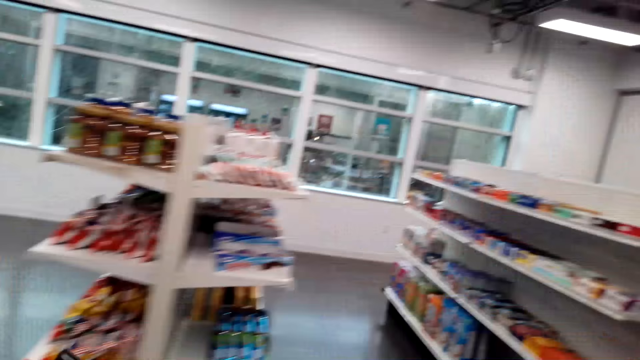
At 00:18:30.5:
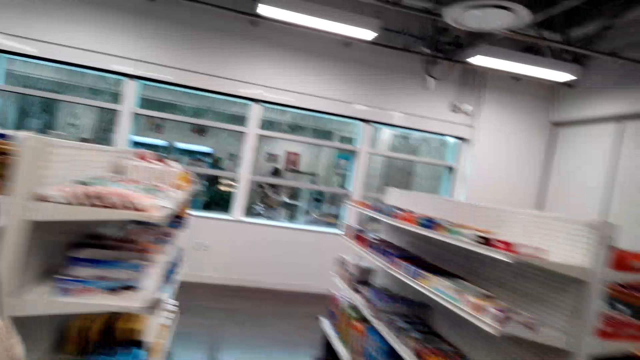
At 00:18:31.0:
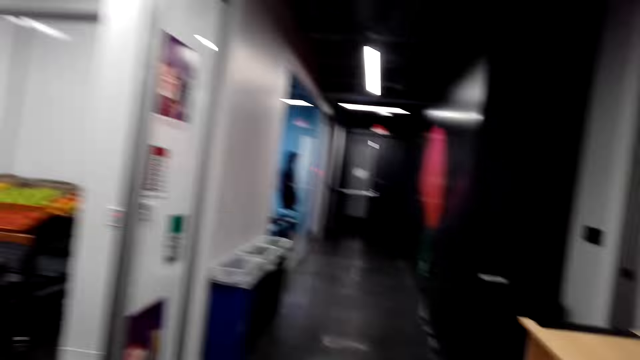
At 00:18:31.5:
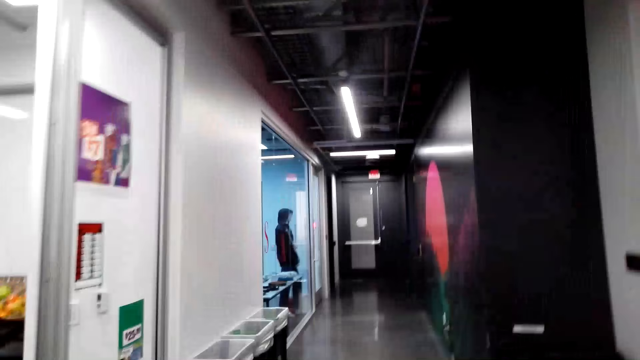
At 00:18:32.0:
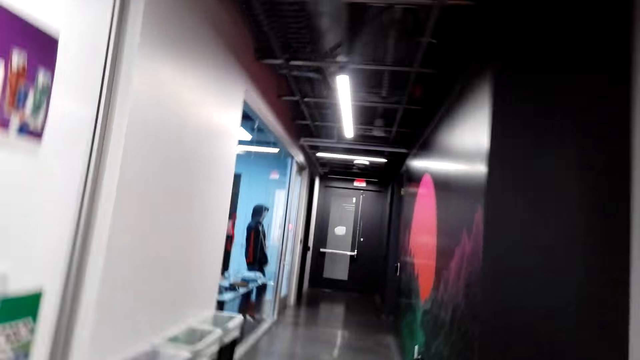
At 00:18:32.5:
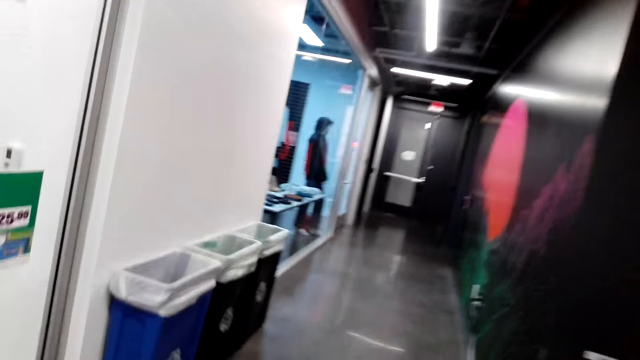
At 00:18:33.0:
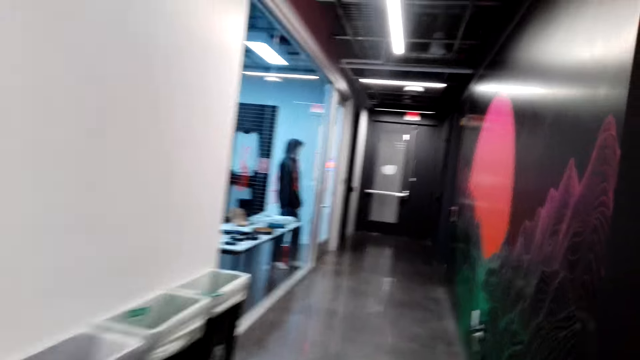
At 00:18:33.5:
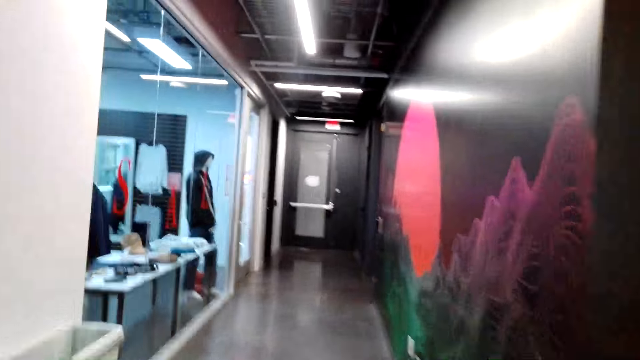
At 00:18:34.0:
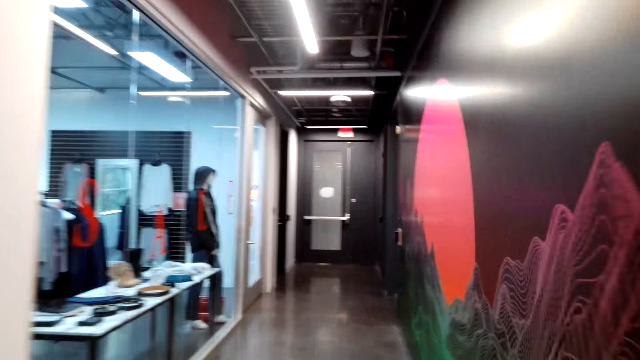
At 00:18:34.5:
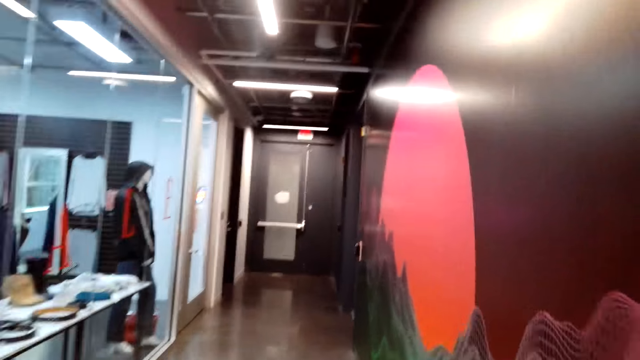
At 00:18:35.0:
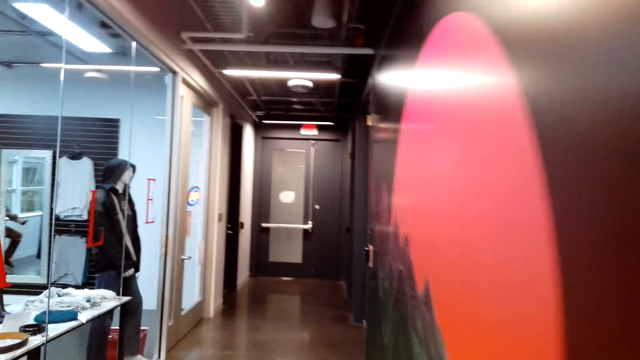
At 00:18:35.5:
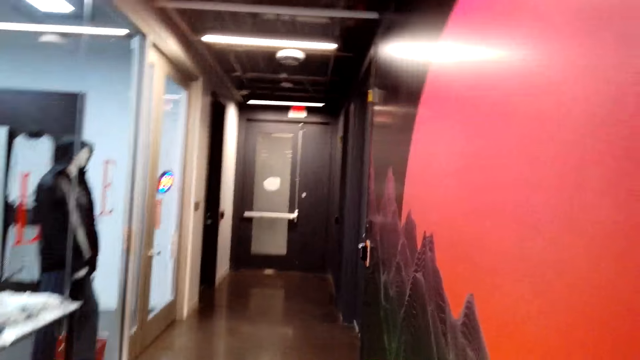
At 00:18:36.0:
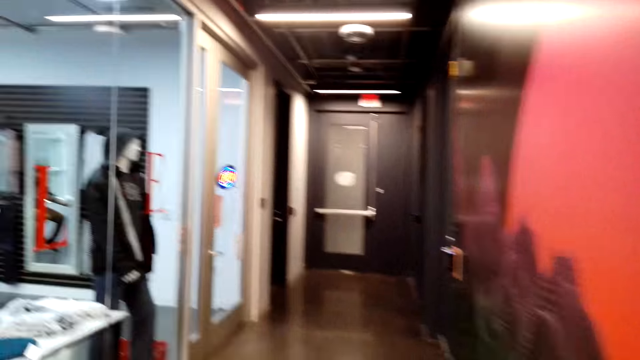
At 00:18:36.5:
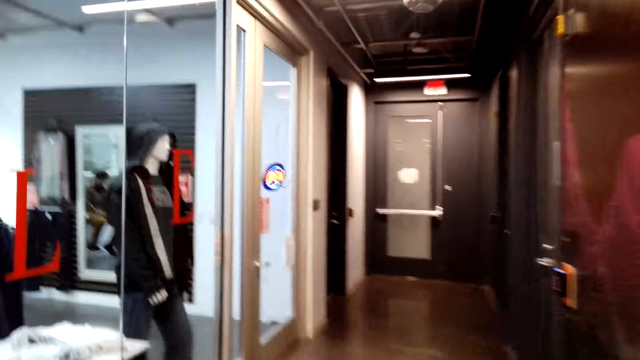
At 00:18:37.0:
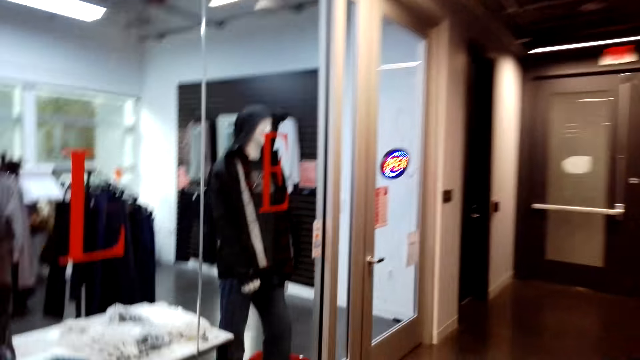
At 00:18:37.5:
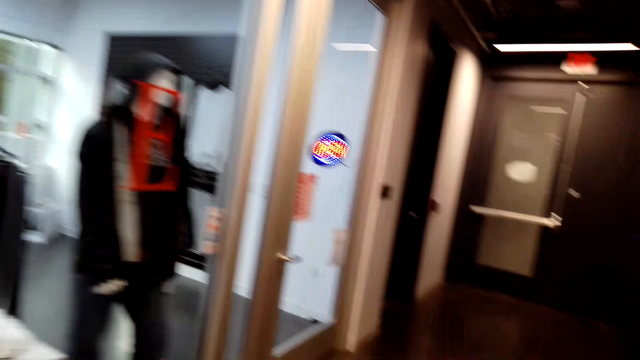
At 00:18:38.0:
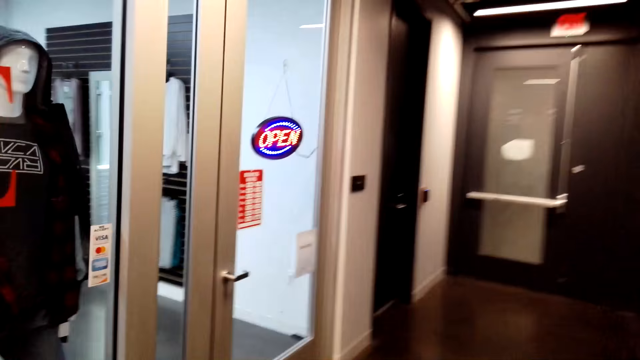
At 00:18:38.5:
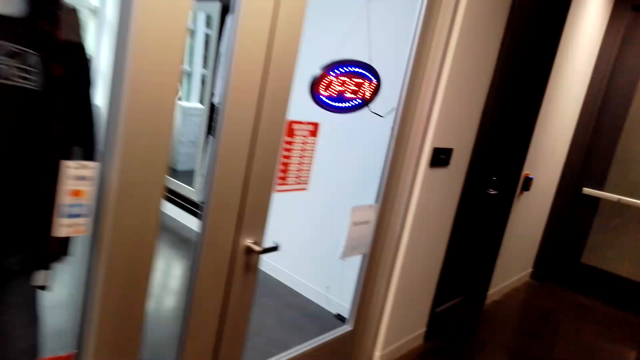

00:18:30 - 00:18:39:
The camera wearer talks with a lady. The lady walks around the store. The camera wearer walks around the mall.

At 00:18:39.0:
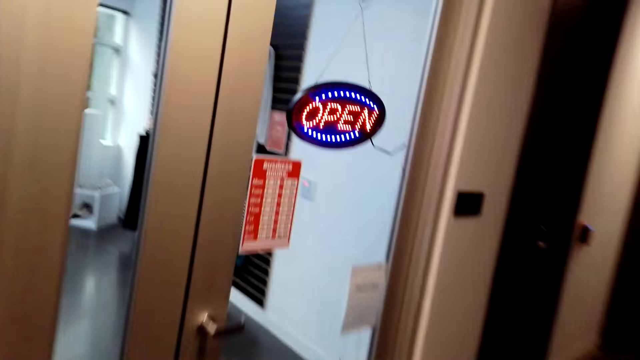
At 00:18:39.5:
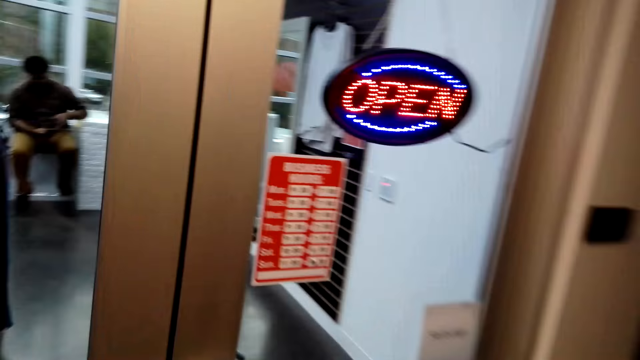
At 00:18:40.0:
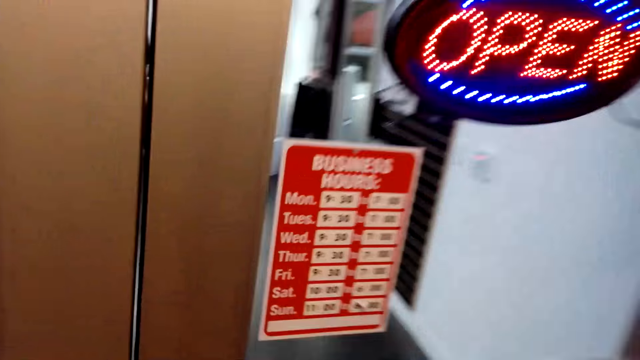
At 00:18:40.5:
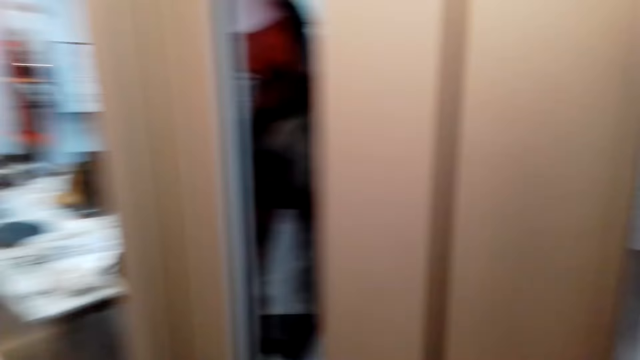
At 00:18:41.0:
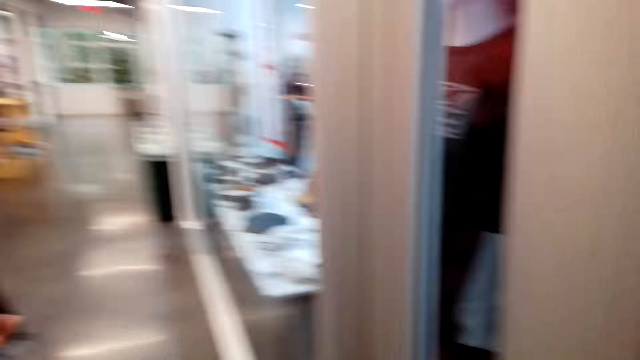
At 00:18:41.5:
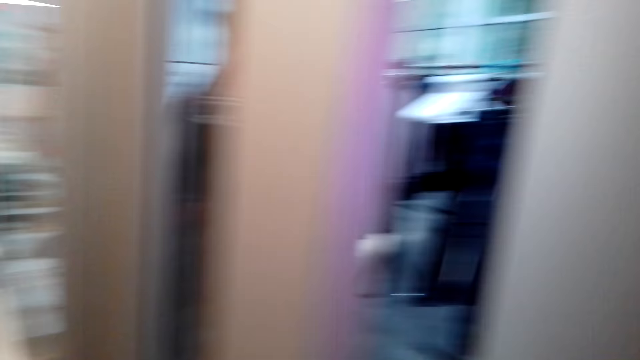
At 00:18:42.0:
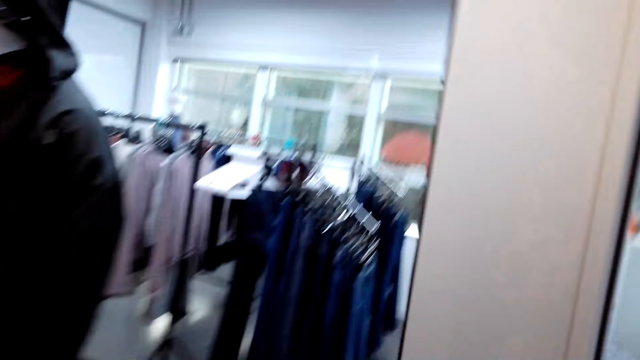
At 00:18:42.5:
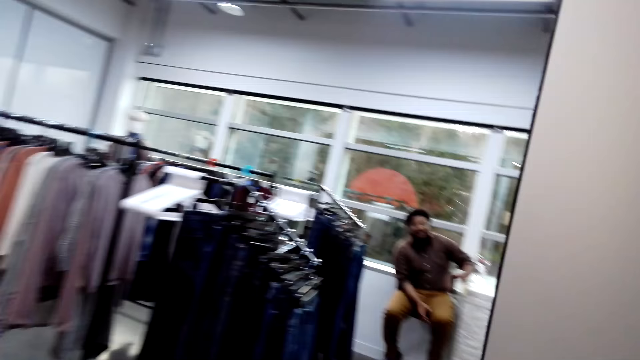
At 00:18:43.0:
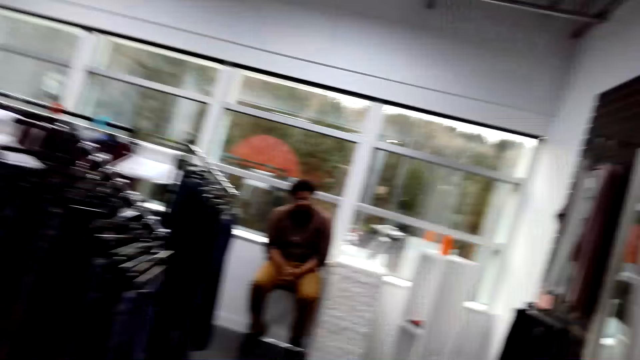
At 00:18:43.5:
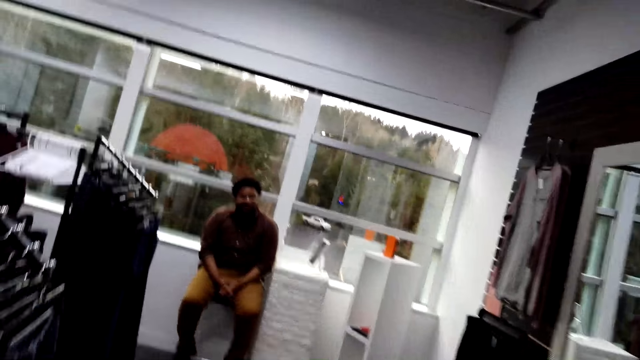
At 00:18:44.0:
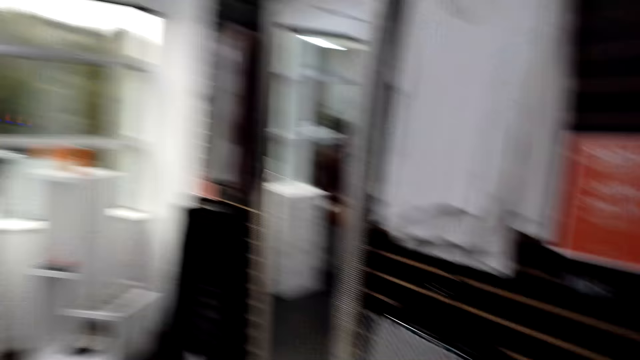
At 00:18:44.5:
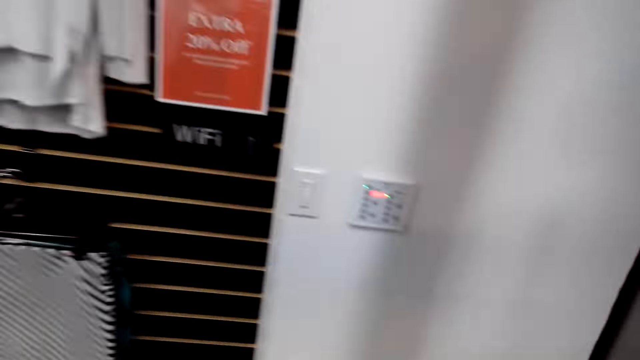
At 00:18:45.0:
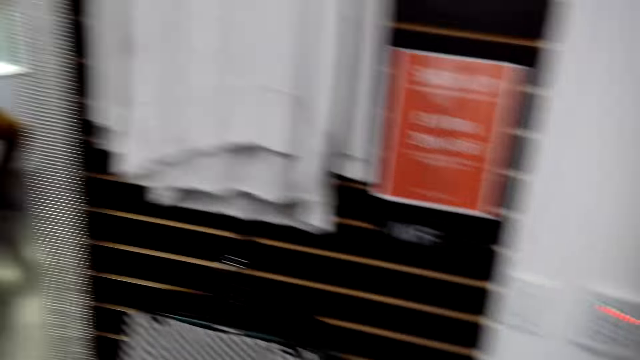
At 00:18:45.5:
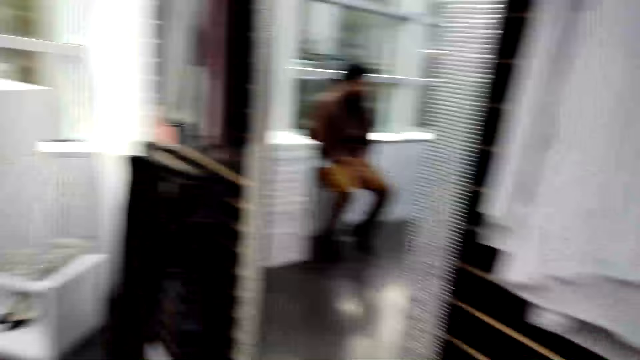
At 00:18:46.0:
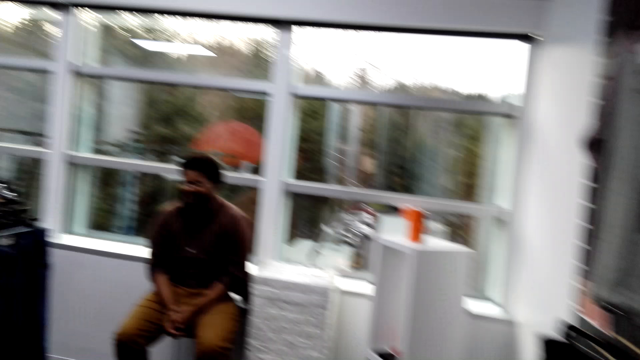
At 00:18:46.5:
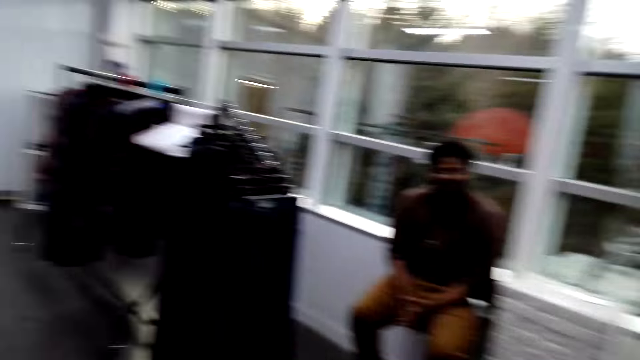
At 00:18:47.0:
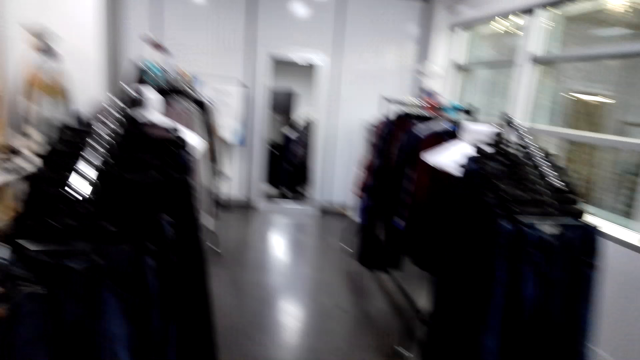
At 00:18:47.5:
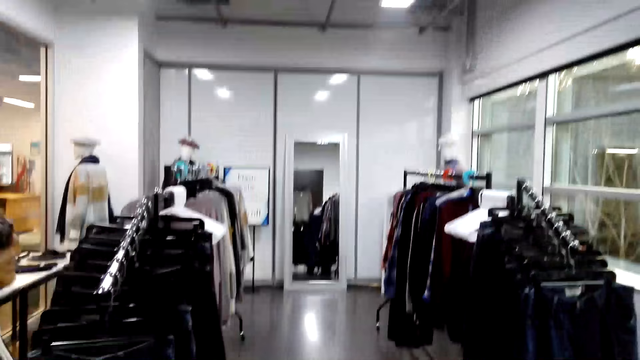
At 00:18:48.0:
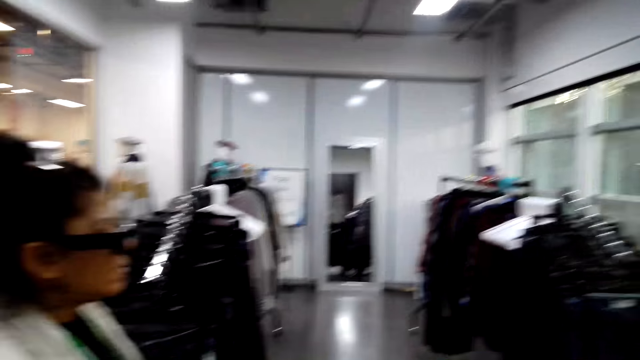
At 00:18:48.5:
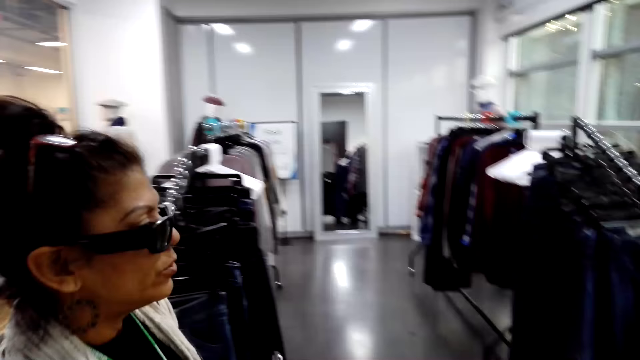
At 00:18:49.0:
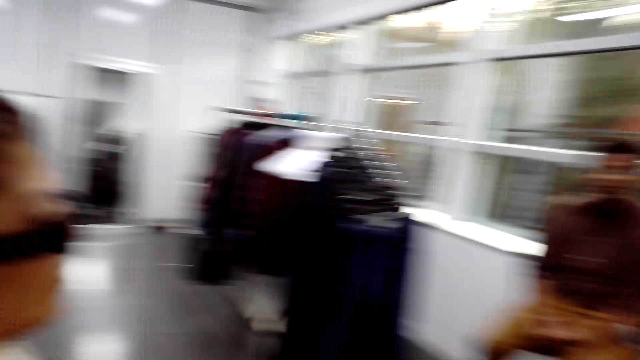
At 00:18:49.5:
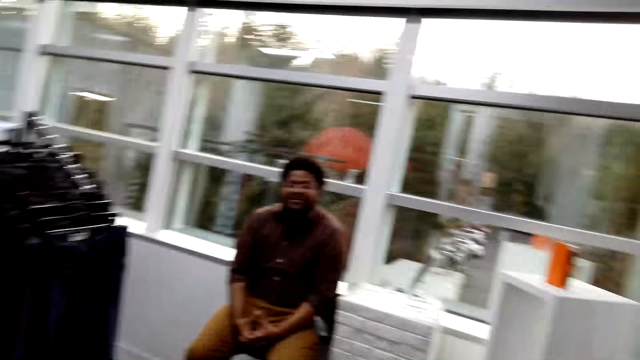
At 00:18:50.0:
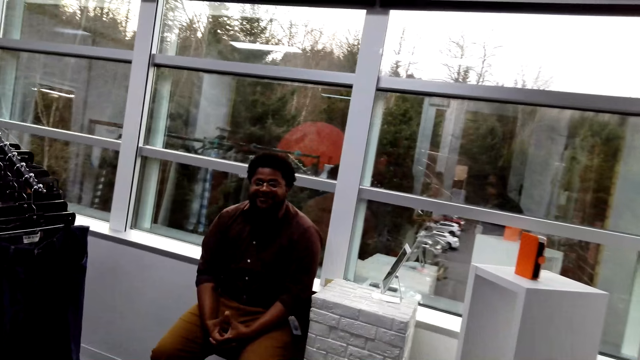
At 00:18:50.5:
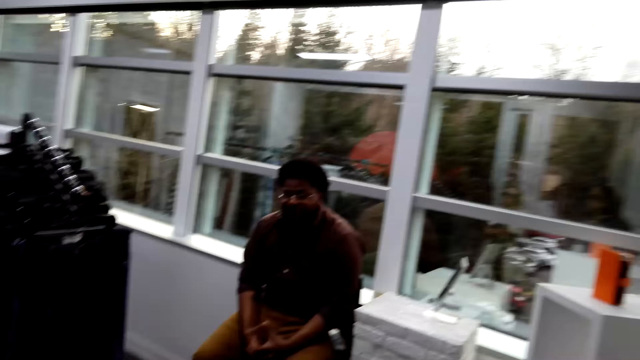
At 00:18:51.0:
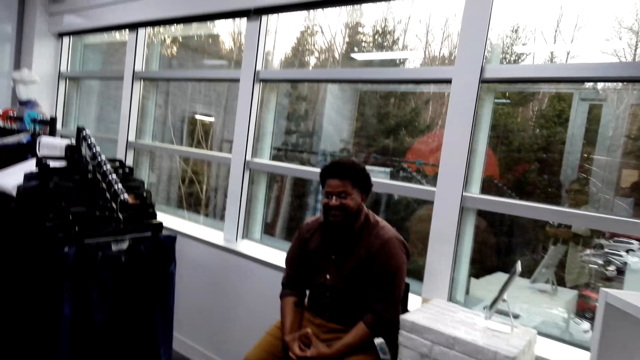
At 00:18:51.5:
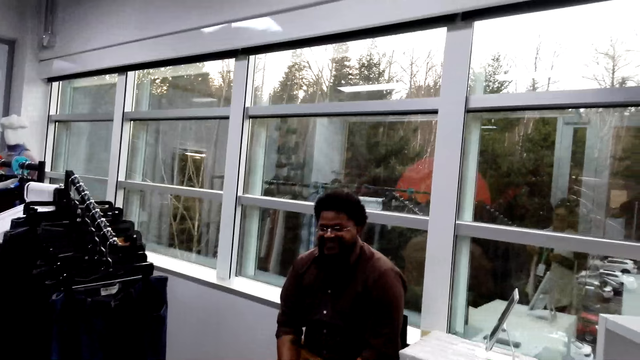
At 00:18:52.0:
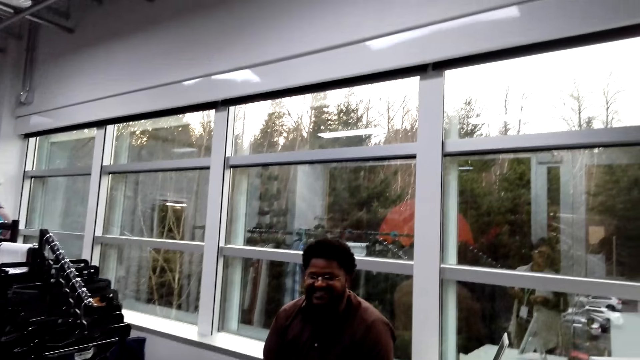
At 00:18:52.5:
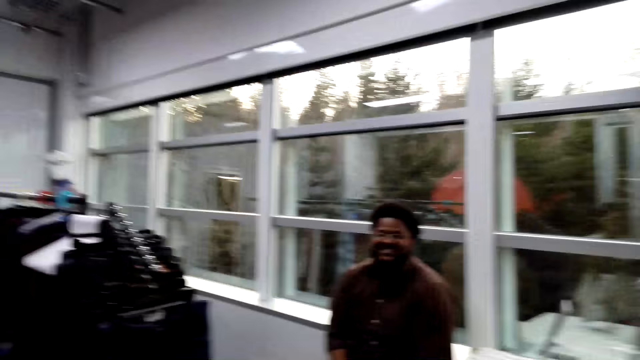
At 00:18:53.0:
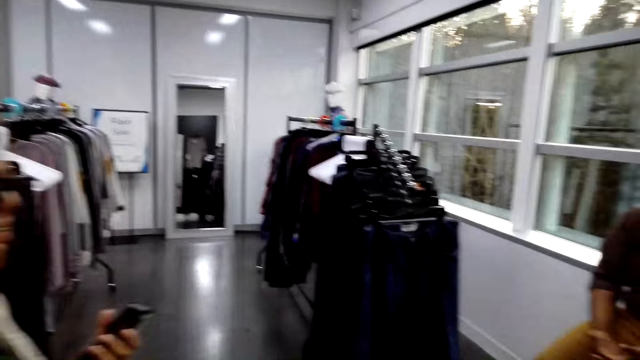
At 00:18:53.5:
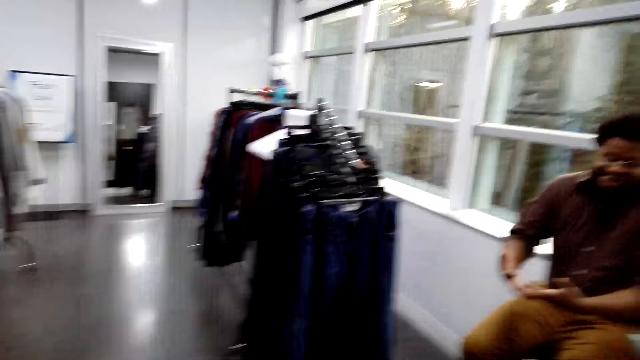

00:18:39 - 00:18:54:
The camera wearer opens a door and enters a clothing store. A man sits on a chair. The camera wearer walks around the store and talks with the man. A lady talks with the man. The lady walks around the store.
